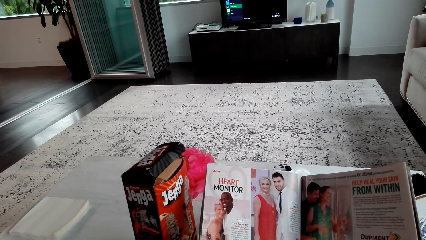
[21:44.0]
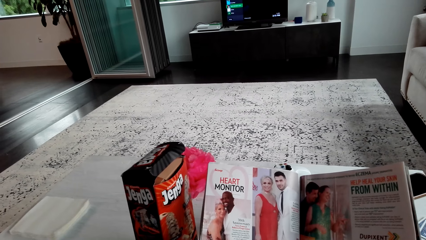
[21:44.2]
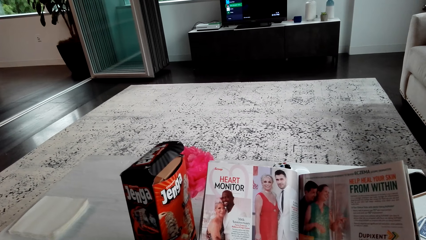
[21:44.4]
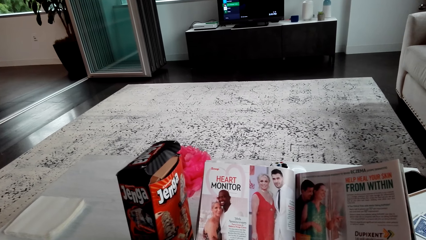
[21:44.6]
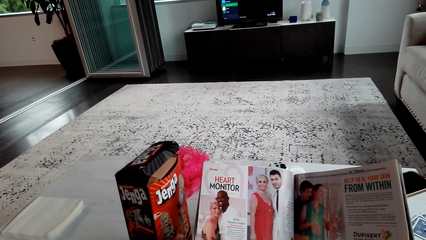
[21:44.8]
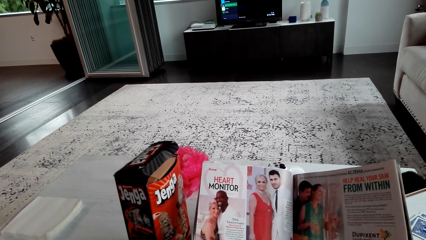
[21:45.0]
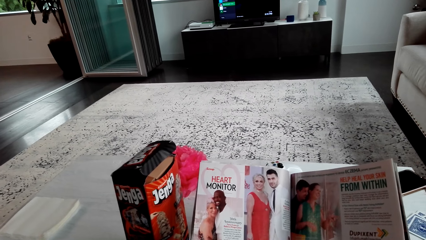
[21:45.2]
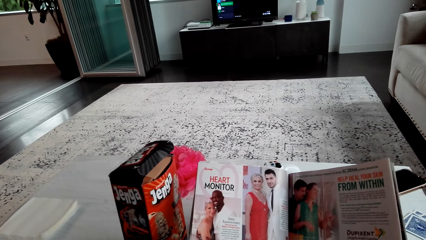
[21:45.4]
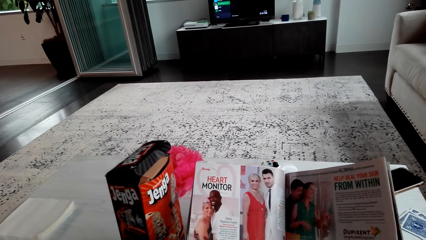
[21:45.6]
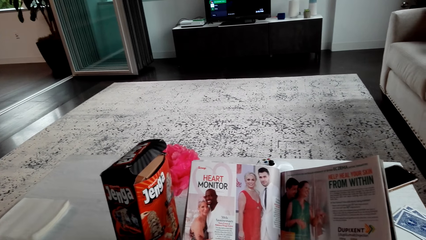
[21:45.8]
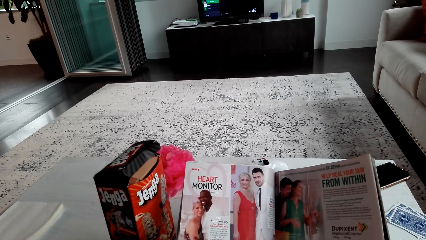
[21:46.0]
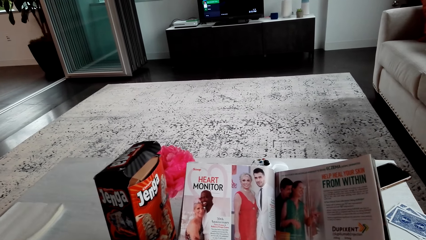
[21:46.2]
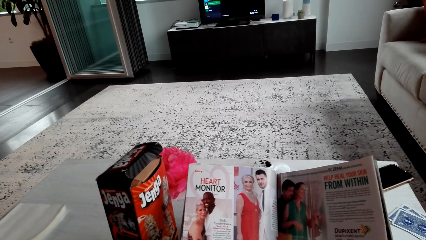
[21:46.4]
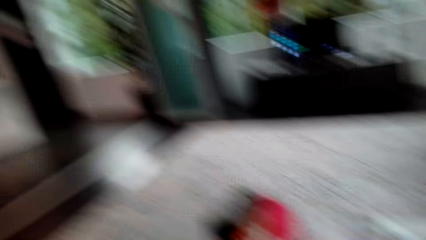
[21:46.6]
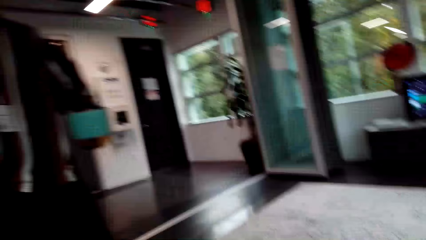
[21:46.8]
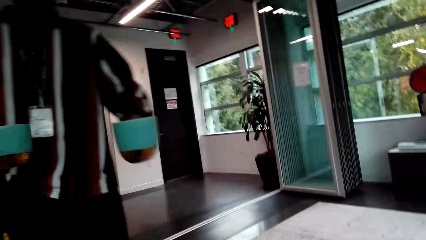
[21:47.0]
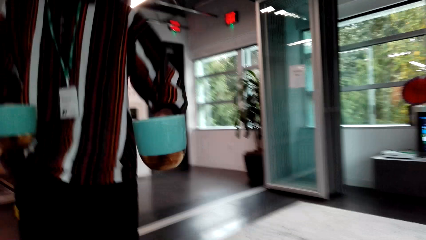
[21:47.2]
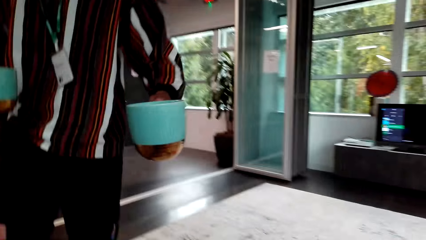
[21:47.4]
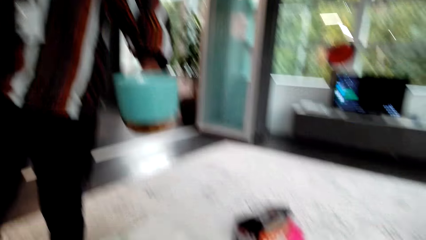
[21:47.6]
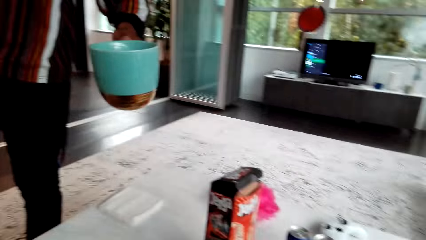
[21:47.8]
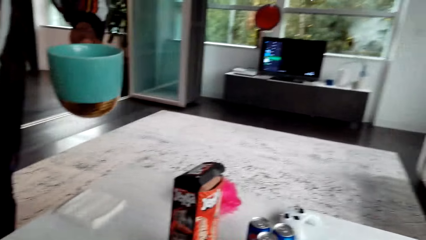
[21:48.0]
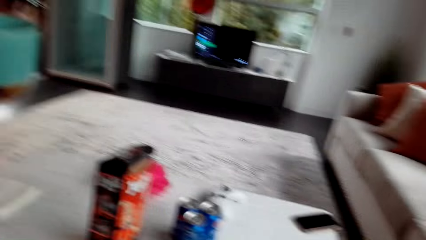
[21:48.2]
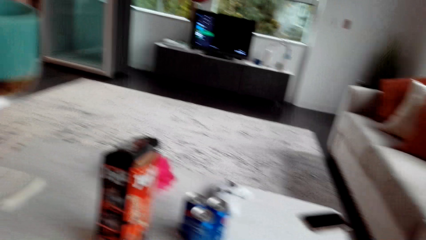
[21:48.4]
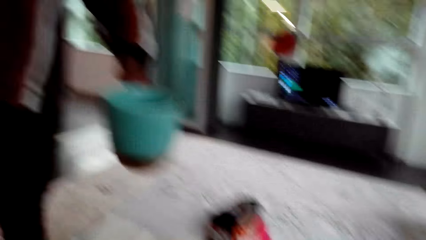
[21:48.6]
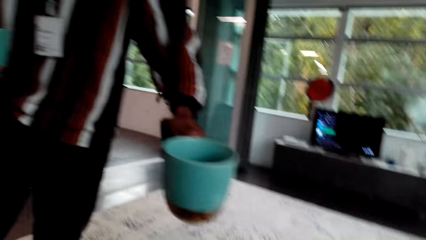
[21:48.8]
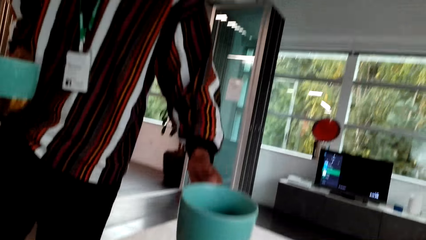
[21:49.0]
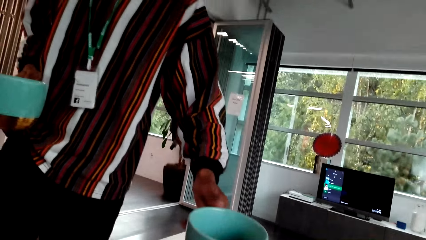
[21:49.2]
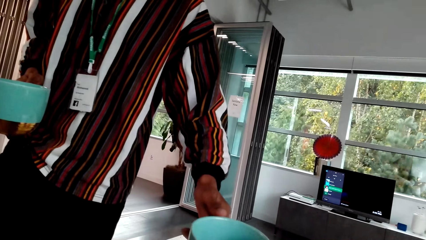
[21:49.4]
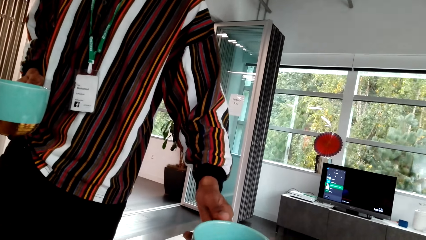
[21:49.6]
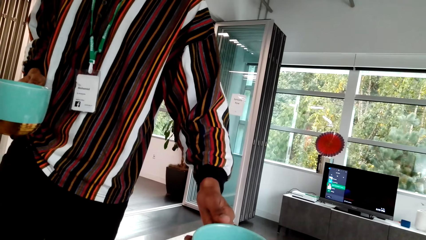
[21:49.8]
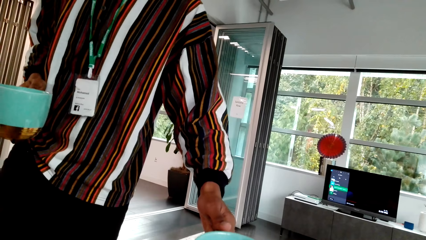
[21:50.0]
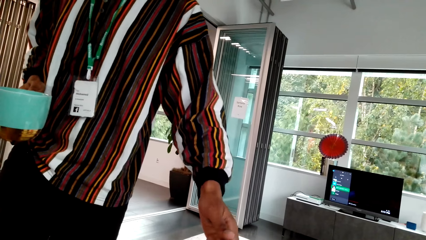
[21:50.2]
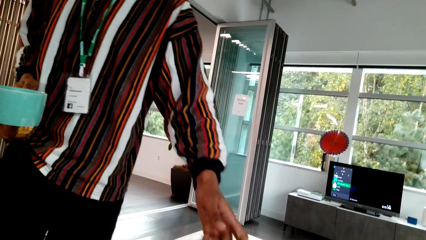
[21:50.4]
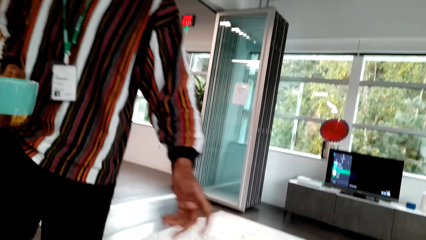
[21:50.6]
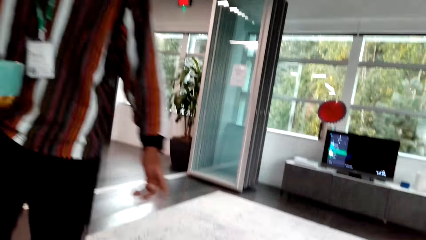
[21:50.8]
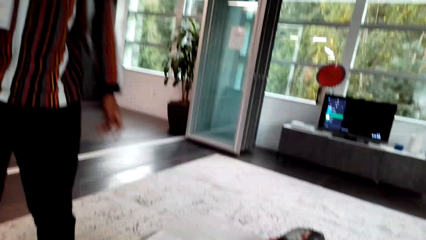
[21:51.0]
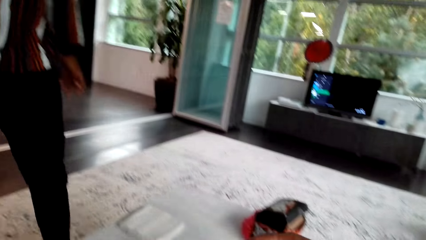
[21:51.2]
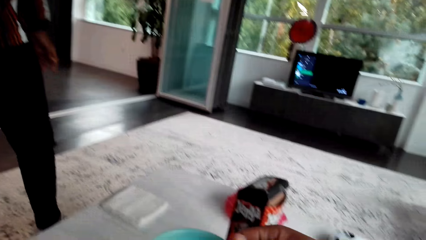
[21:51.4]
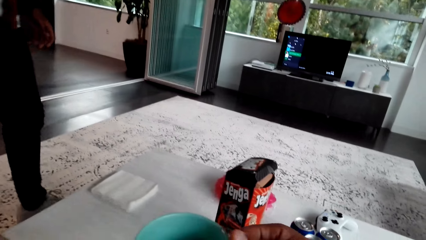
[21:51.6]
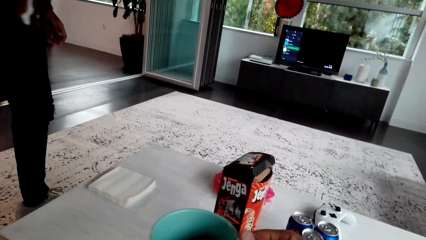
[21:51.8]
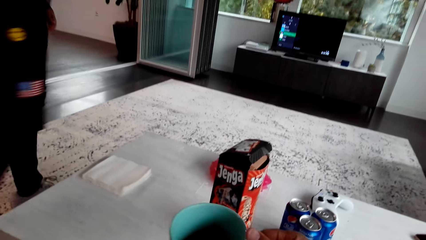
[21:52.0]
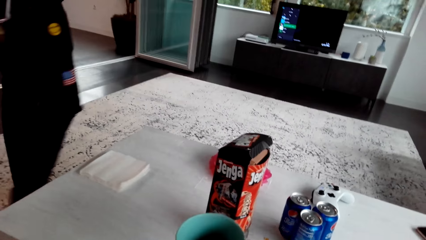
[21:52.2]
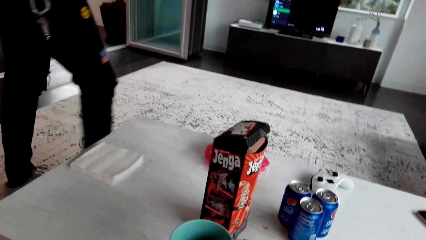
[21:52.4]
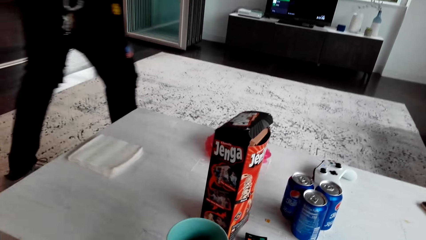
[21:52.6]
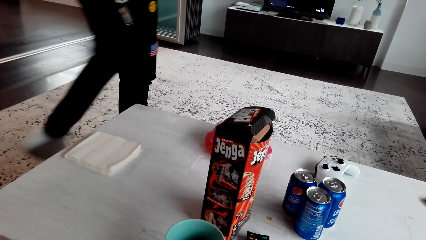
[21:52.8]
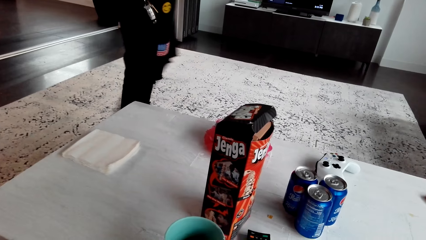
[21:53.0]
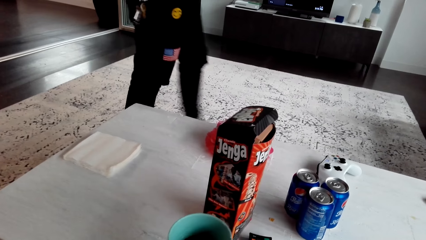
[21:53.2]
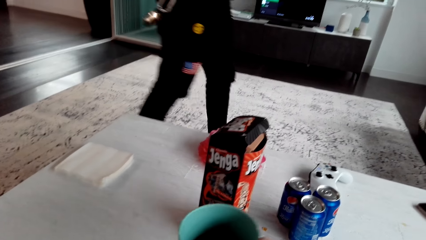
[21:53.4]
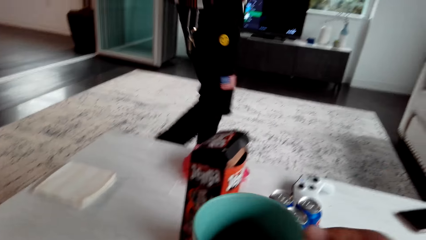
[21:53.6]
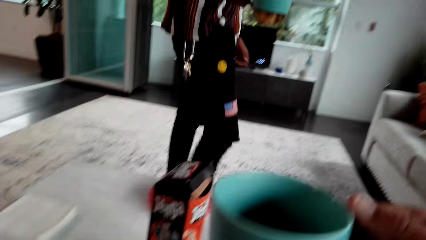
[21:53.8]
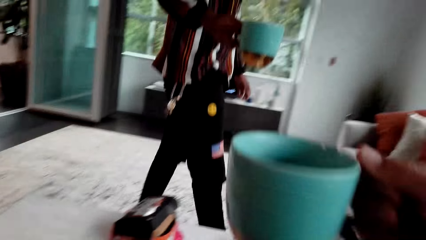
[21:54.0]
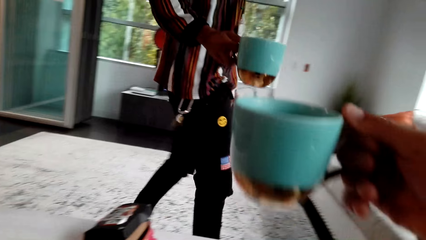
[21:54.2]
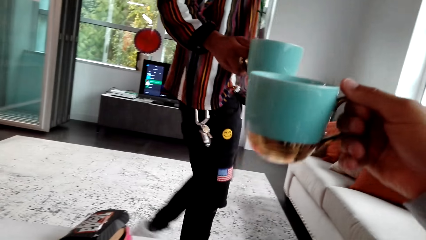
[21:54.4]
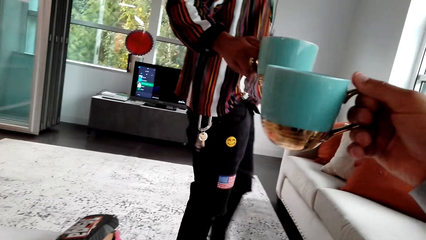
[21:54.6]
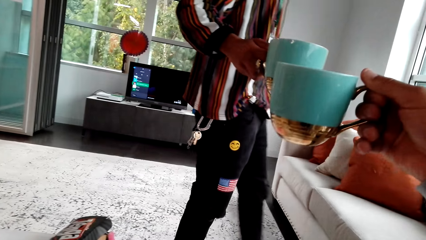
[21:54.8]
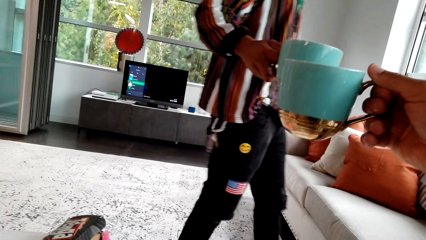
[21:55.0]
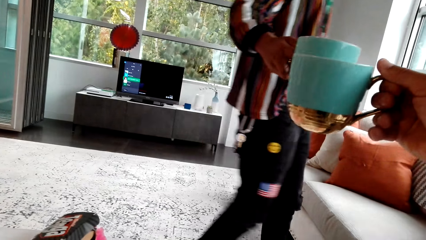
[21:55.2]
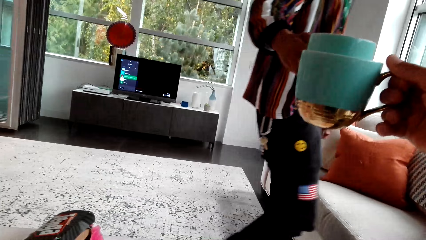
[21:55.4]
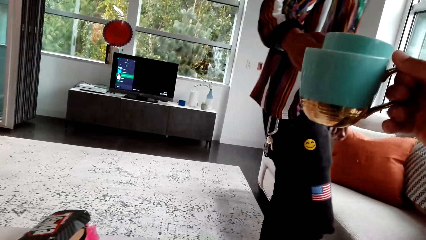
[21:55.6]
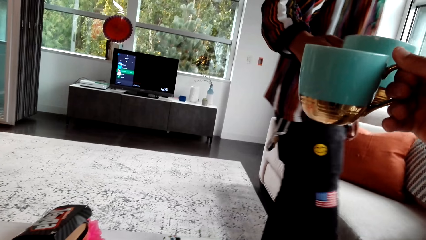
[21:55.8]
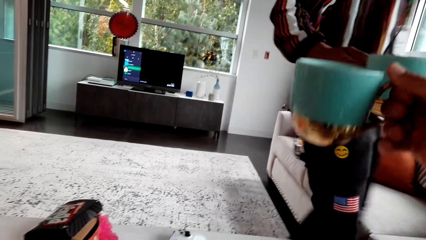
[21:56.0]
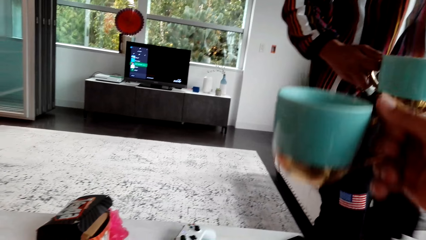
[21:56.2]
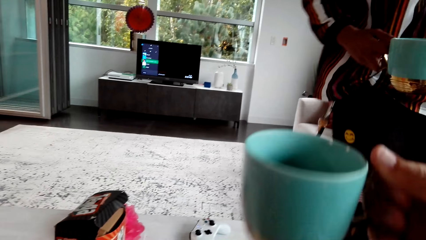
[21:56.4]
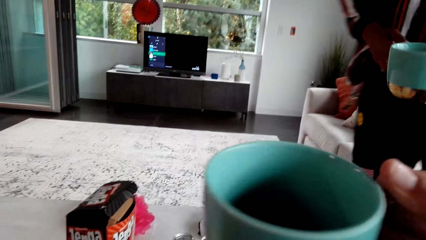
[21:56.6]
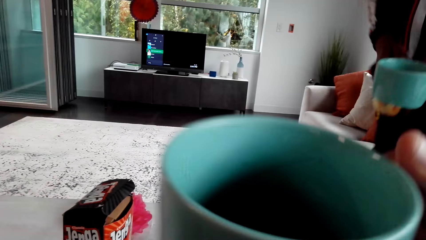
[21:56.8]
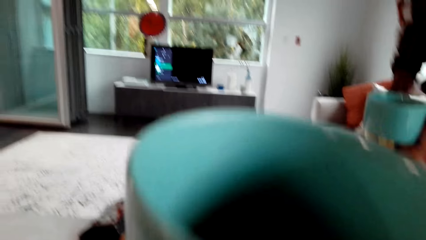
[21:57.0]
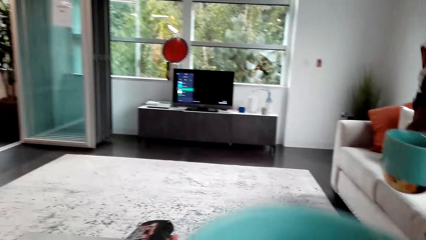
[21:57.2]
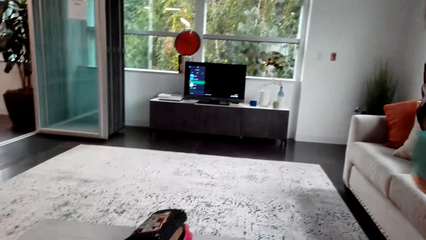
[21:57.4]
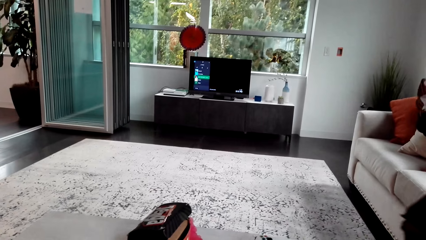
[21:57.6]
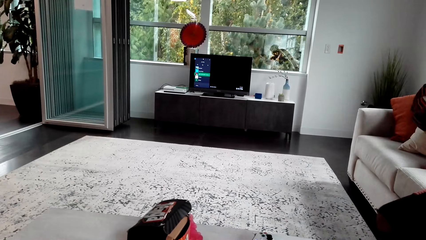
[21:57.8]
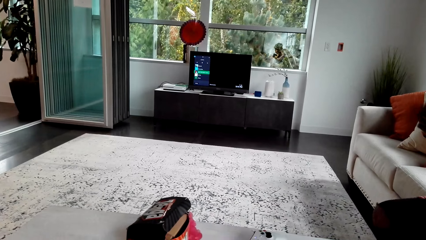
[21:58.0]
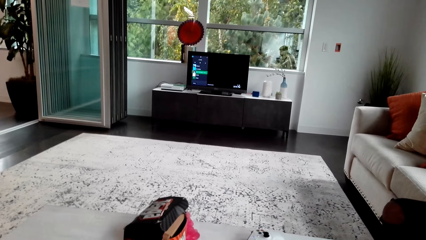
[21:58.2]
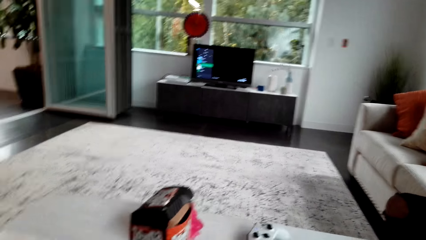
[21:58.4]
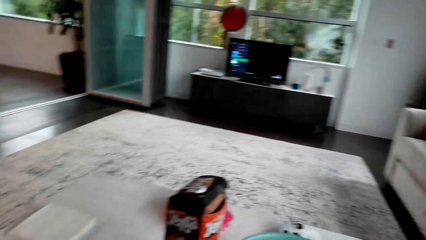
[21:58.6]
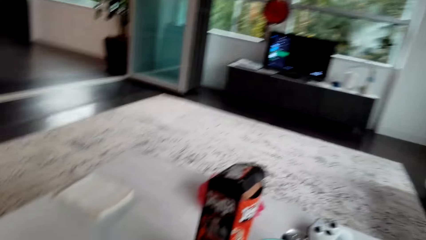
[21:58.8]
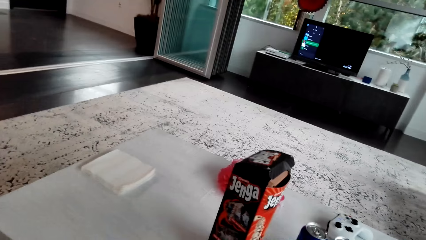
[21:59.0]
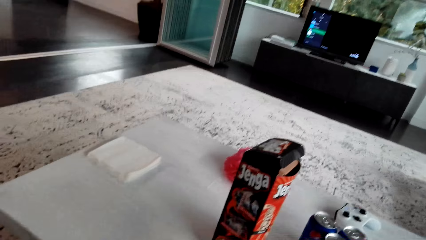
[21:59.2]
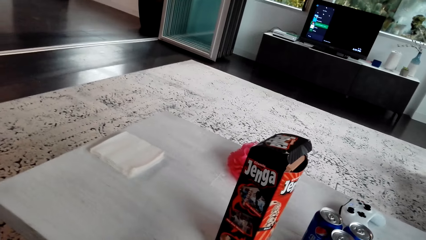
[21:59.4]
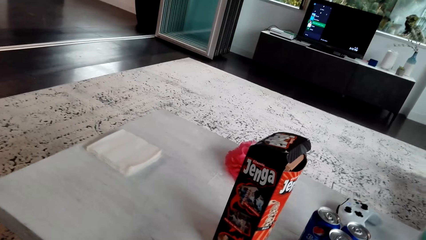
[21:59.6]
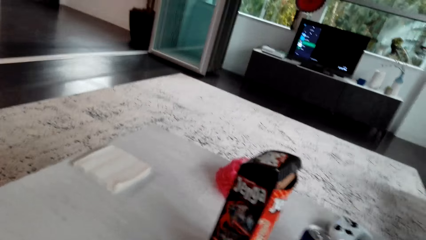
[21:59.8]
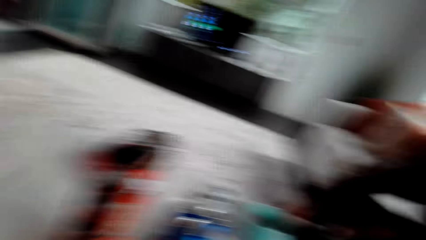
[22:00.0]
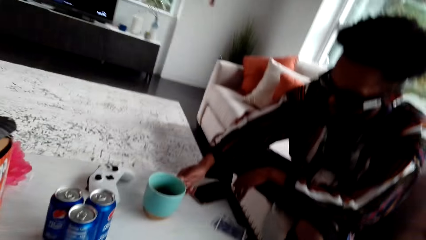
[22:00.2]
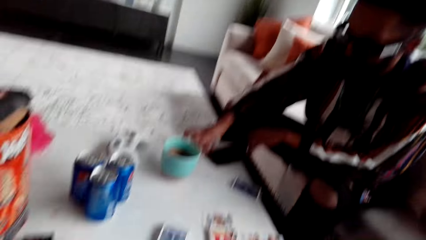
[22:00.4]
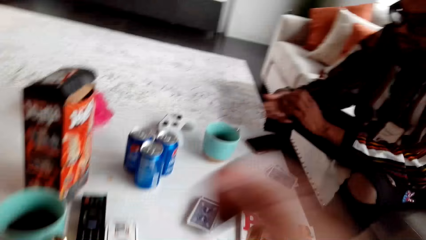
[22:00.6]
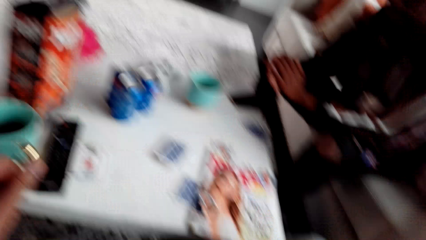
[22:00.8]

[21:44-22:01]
A person holds cups in his hands. The person gives the camera wearer the cup. The camera wearer speaks to the person. He takes the cup from the person. He speaks to the person. He puts the cup on the table. The person moves. The camera wearer taps his cup with the person's cup. The person sits down on the sofa. The camera wearer puts the cup on the table and speaks to the person. The person puts his cup on the table.
